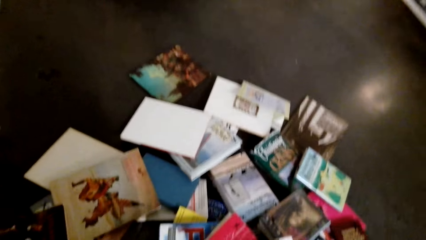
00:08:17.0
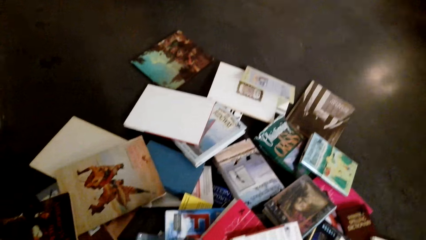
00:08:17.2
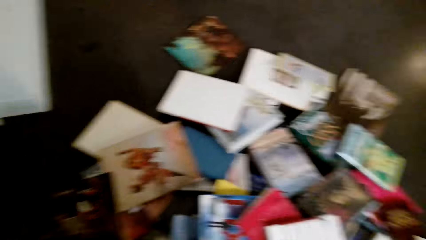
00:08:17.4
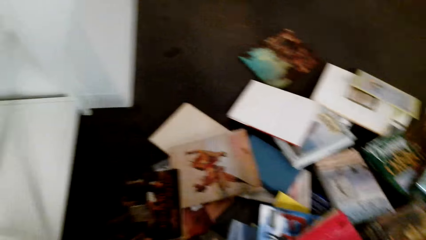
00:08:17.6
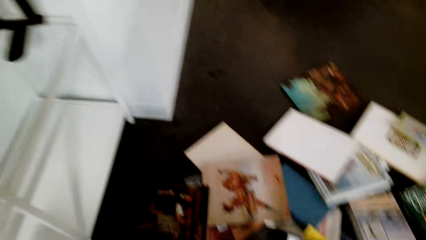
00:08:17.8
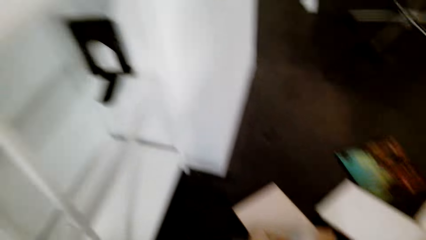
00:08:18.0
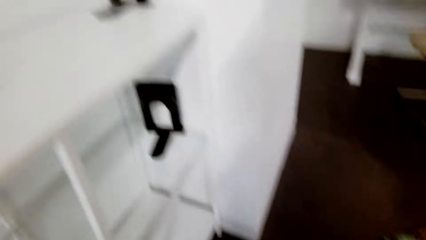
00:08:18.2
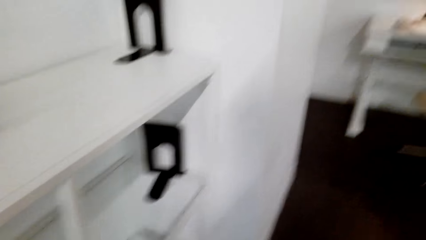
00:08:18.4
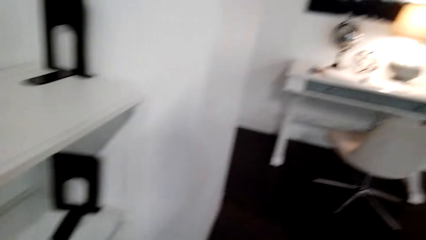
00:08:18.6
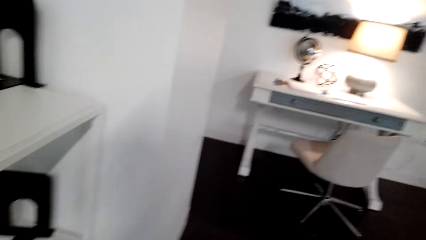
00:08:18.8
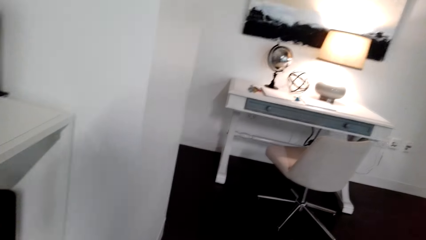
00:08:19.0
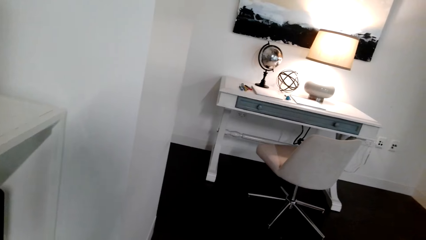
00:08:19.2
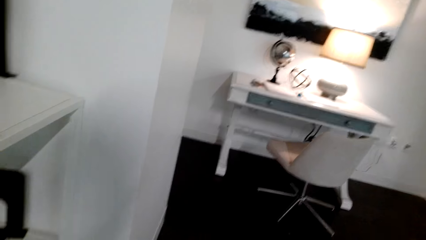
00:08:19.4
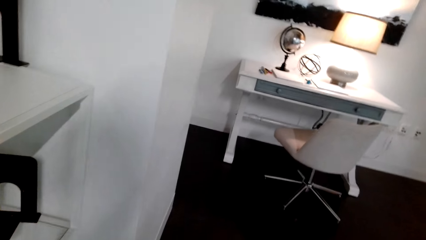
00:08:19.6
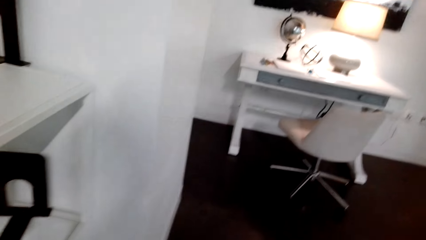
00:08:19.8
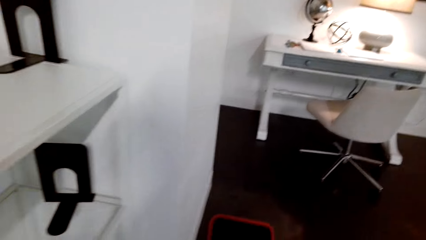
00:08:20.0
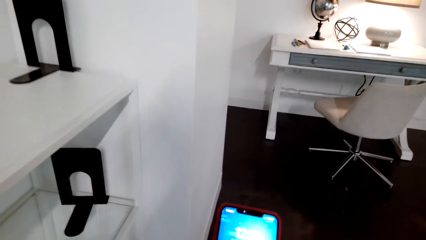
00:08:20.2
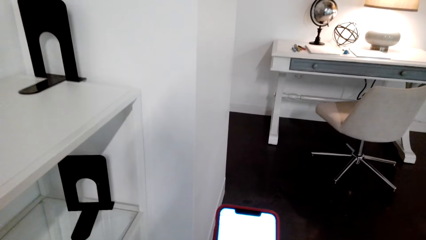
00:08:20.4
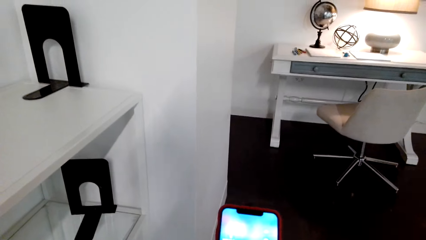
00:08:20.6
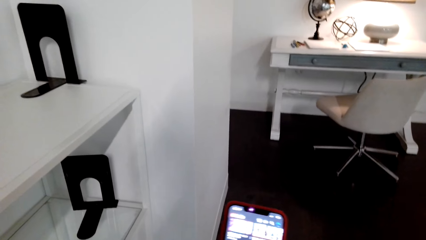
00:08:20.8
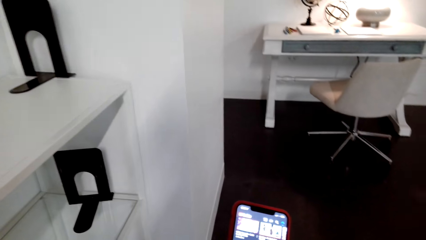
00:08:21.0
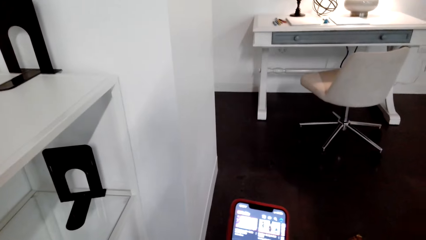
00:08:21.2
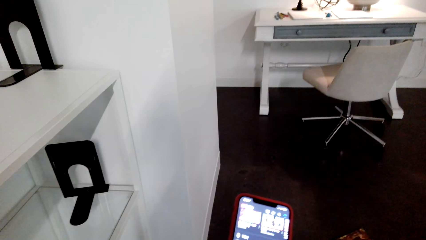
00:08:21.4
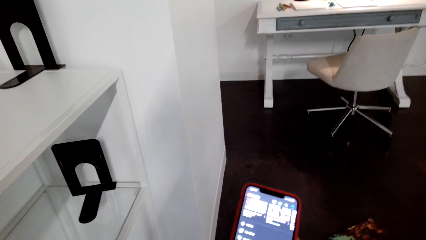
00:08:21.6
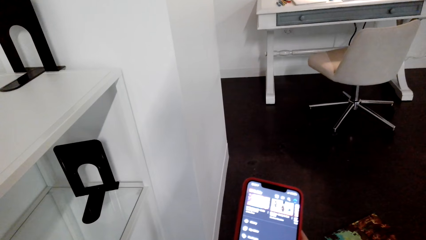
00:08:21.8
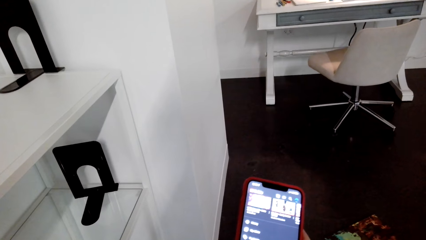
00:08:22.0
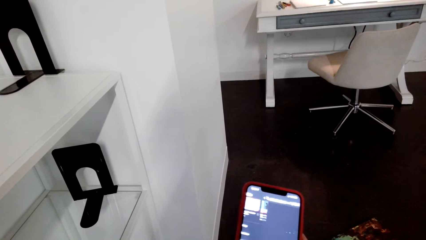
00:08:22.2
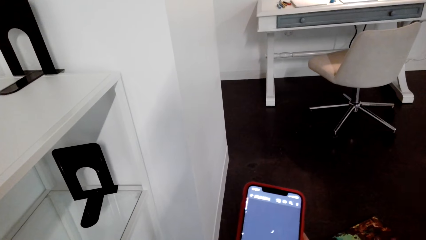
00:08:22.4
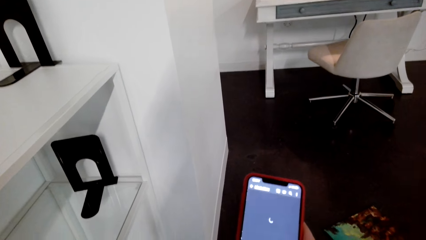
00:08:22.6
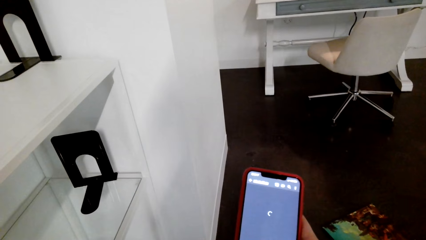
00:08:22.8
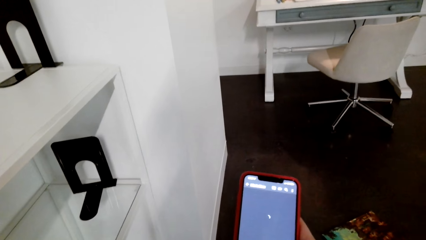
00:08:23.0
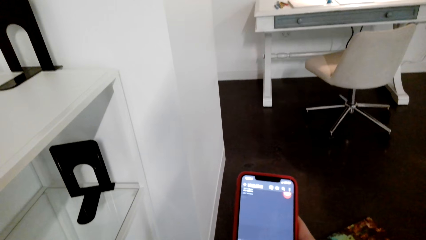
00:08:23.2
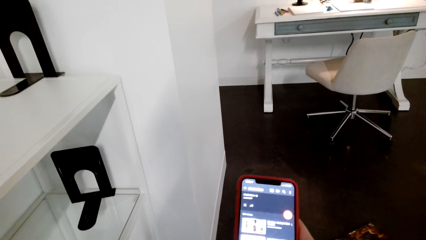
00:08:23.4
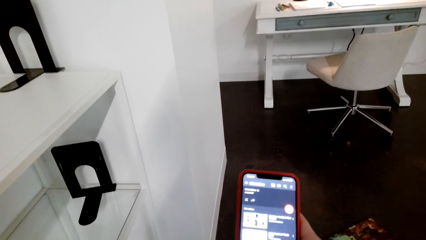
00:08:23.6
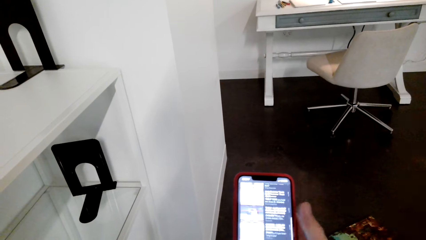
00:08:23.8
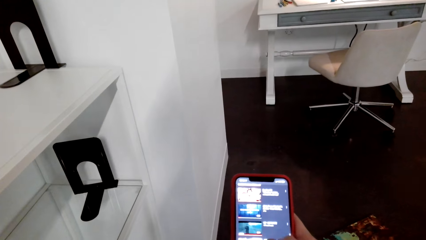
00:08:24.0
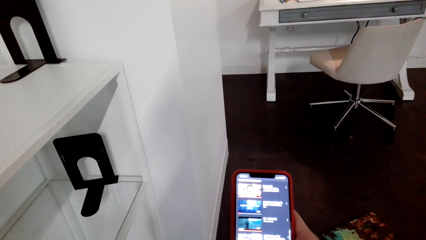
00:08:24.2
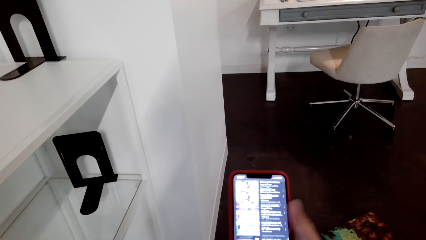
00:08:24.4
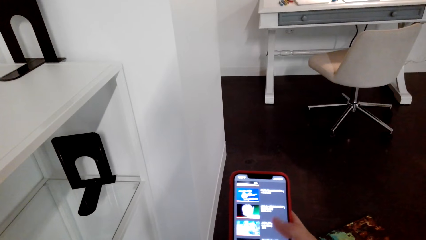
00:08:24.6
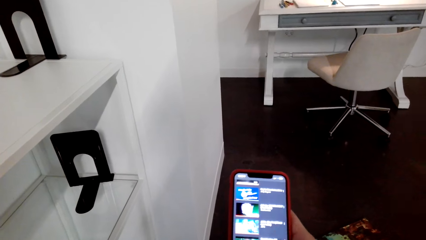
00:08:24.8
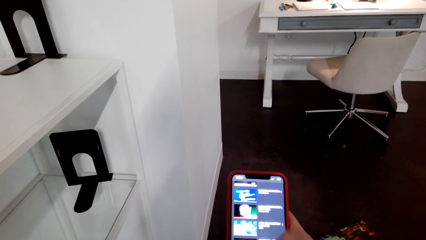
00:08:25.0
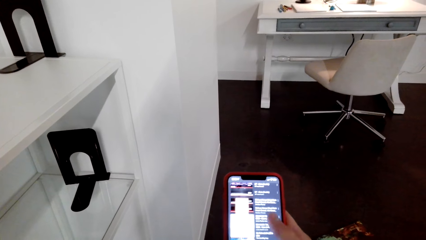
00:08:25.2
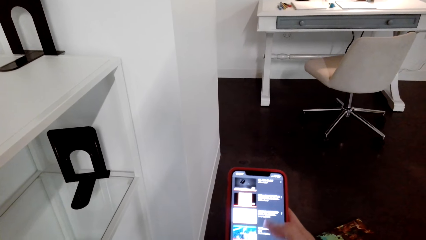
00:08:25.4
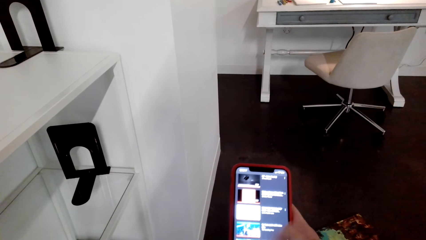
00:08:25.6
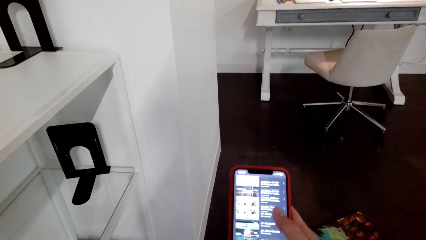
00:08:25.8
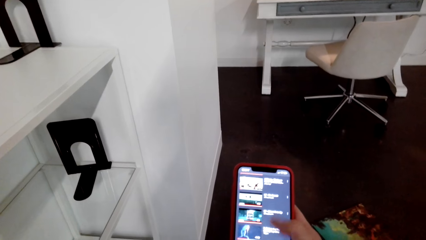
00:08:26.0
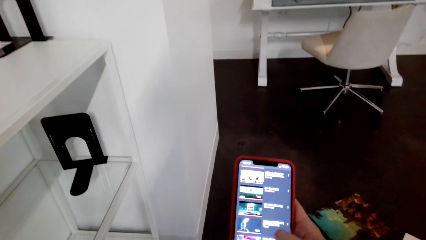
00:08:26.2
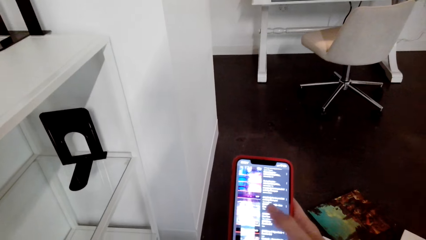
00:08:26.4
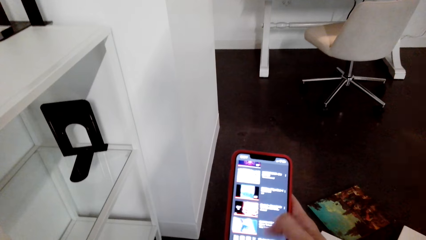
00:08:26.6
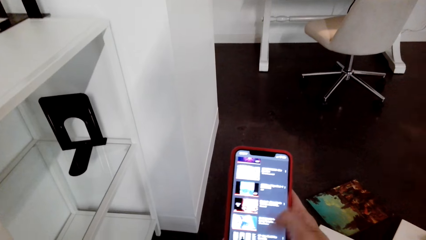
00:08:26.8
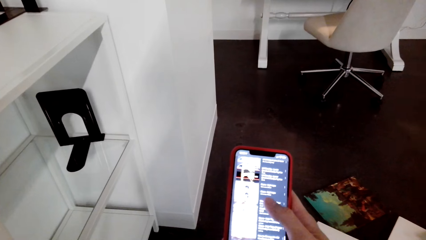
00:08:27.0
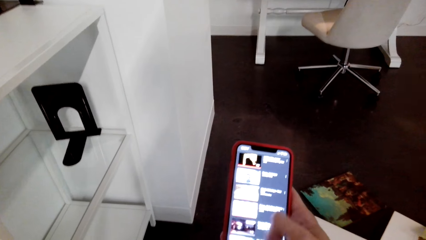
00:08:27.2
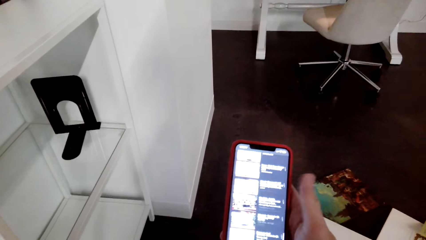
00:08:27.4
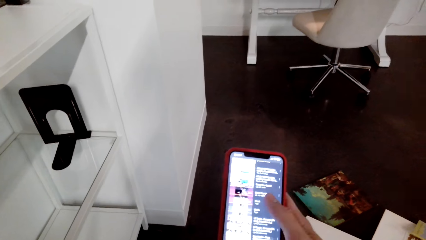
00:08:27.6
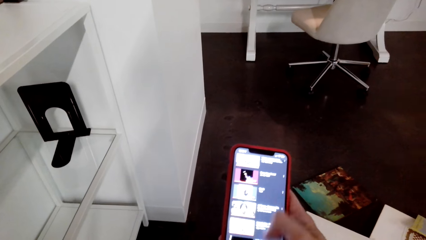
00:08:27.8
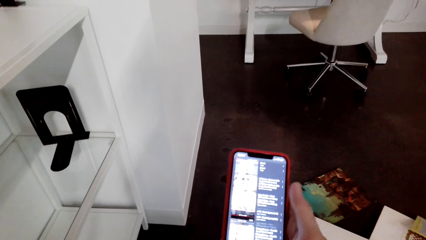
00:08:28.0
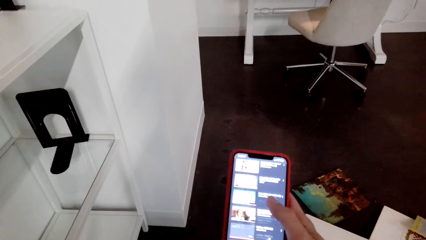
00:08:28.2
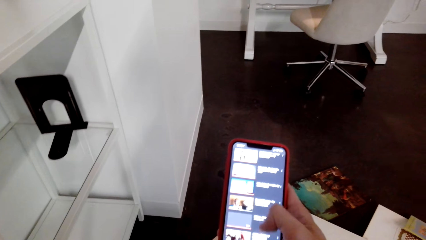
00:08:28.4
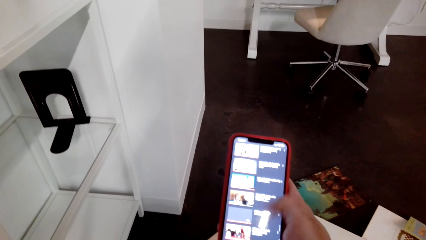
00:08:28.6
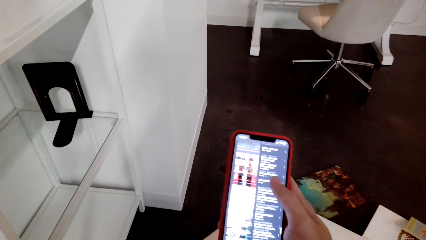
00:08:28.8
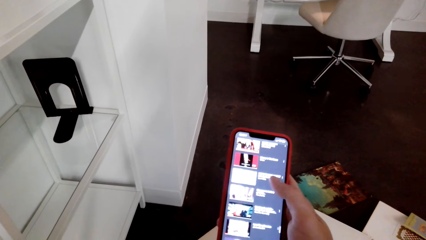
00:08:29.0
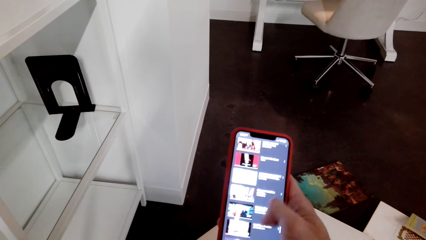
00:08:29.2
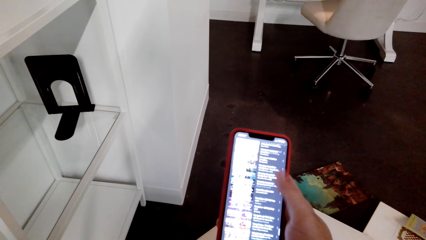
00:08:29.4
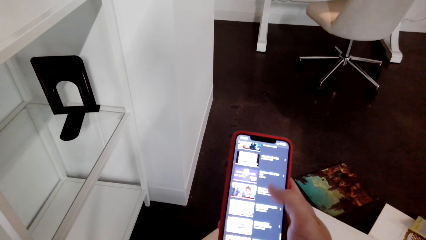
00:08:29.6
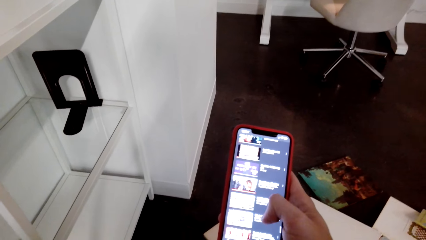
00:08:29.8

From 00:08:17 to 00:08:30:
The camera wearer looks around. They use the mobile phone. They scroll the phone.

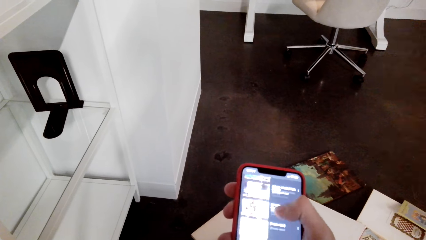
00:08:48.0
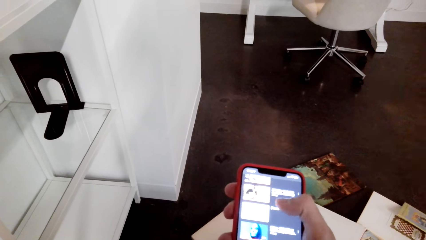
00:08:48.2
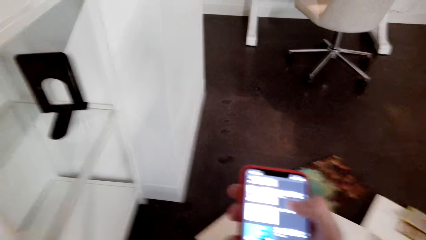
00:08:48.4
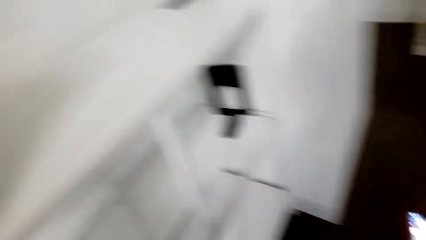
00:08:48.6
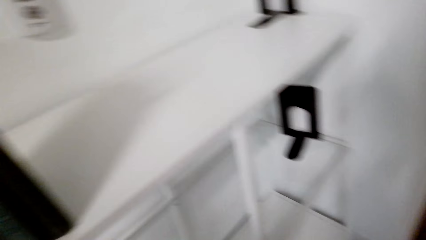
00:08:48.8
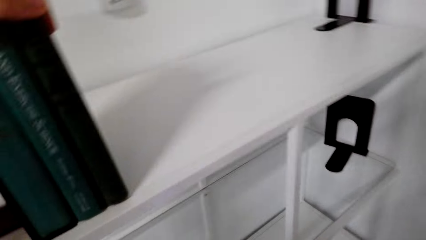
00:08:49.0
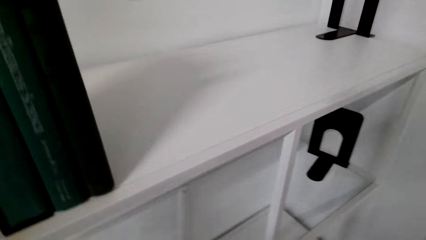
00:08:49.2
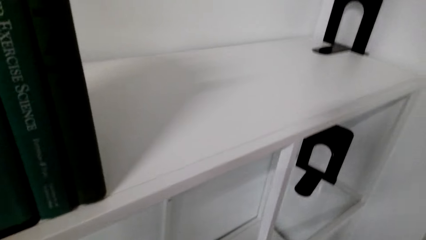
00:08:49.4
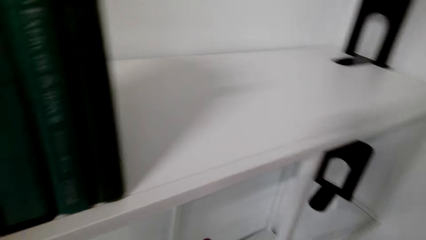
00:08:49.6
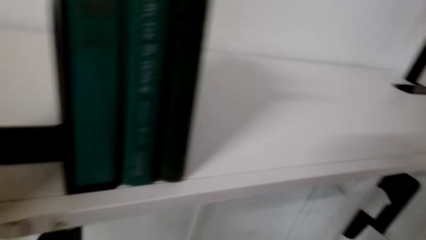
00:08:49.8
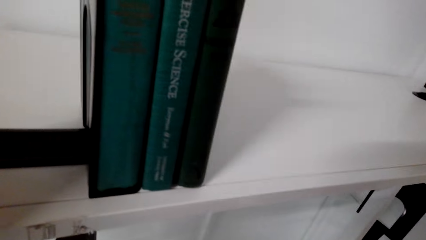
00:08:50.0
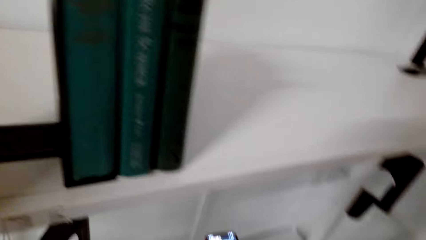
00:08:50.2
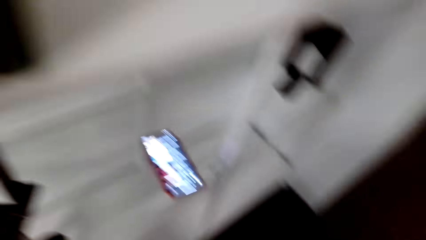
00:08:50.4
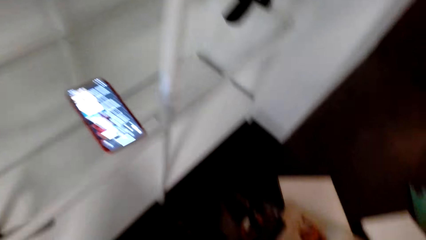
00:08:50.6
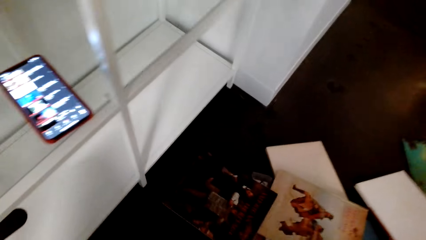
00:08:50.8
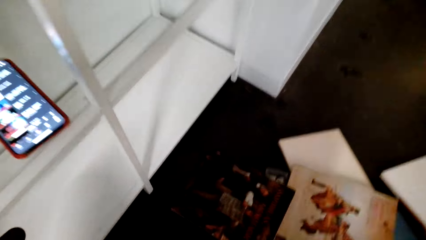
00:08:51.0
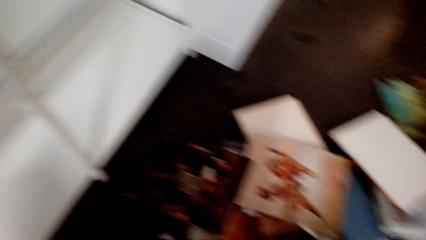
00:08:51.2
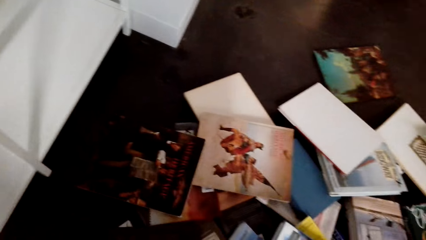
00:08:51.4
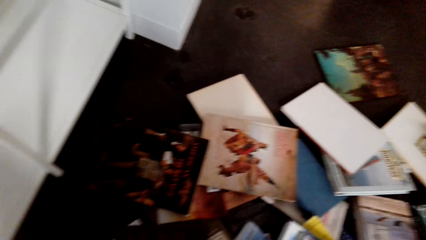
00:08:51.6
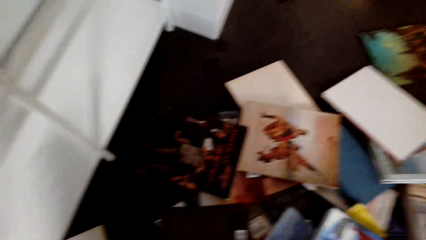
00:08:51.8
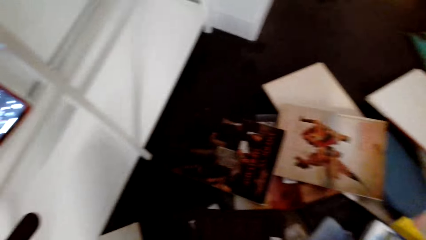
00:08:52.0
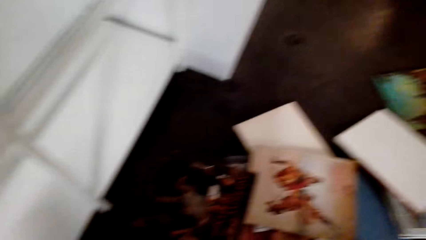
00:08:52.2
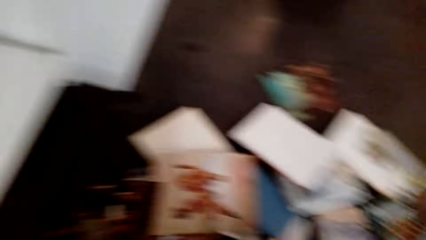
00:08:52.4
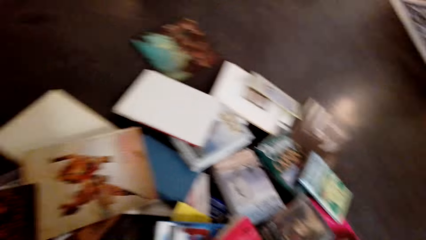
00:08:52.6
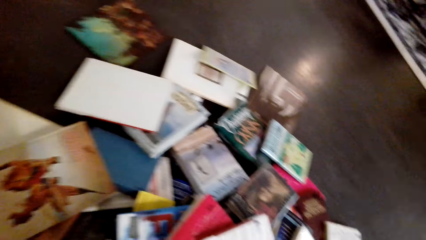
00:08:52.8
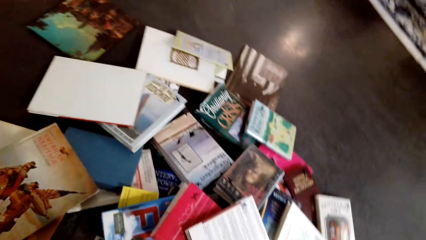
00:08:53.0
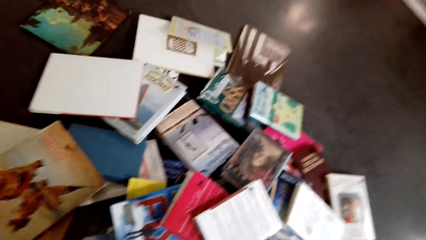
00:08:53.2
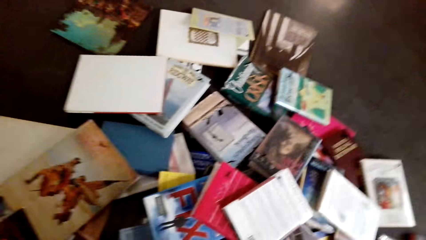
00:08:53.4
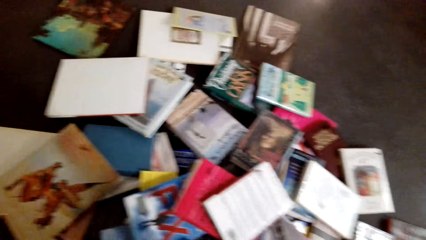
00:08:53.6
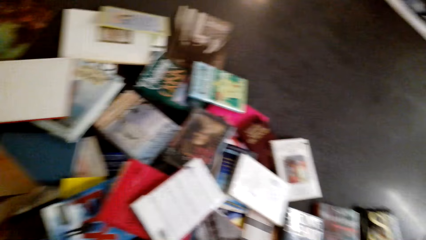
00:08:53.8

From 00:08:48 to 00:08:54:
The camera wearer puts the mobile phone on the shelf. They look around.
